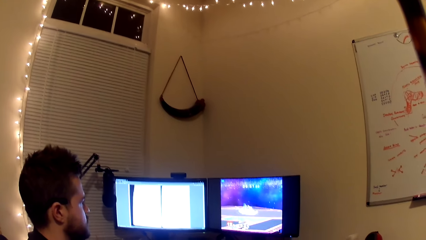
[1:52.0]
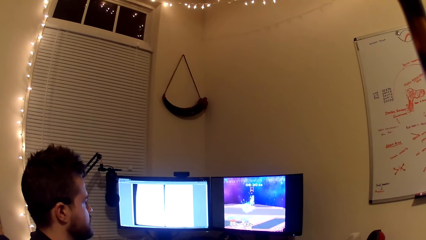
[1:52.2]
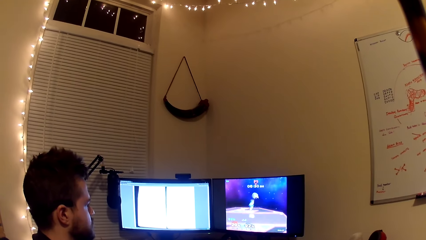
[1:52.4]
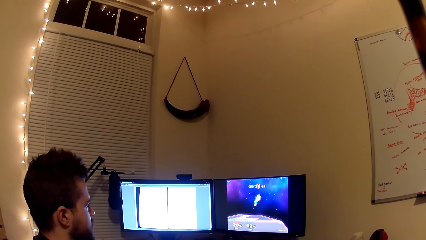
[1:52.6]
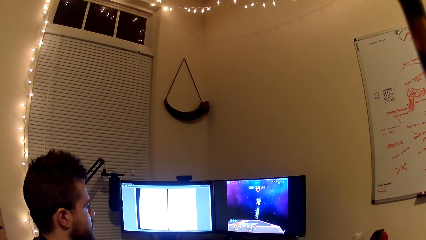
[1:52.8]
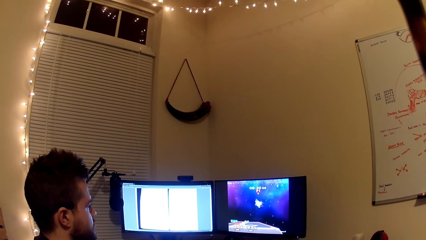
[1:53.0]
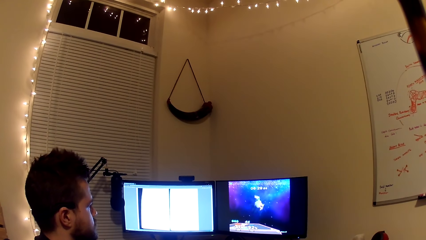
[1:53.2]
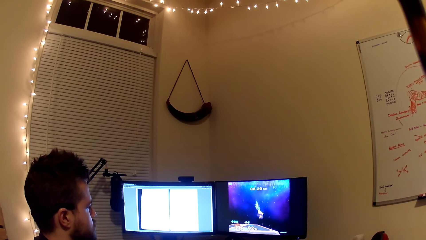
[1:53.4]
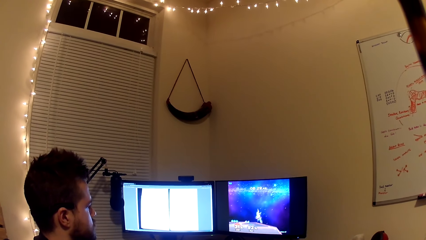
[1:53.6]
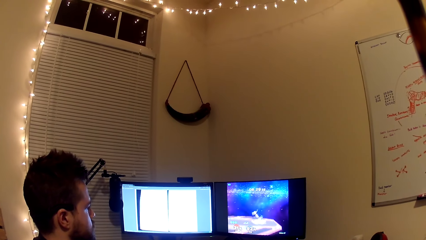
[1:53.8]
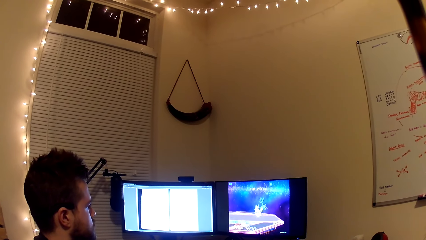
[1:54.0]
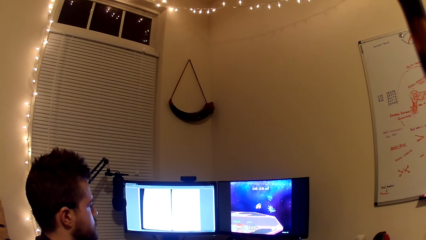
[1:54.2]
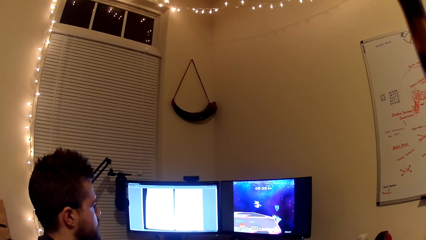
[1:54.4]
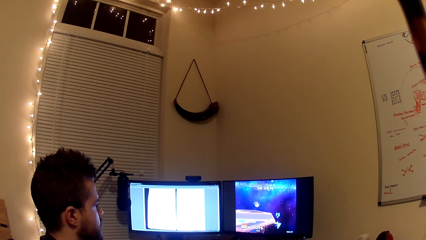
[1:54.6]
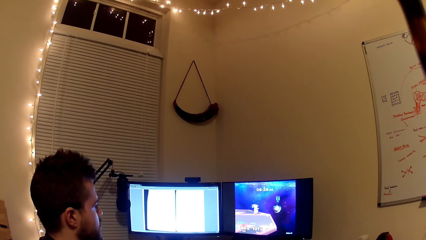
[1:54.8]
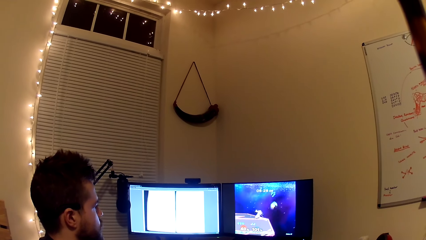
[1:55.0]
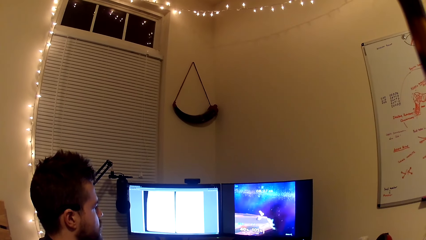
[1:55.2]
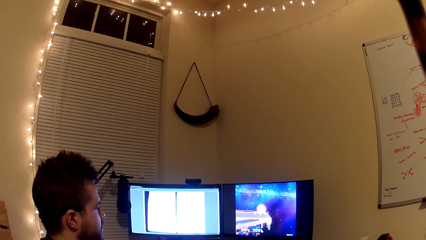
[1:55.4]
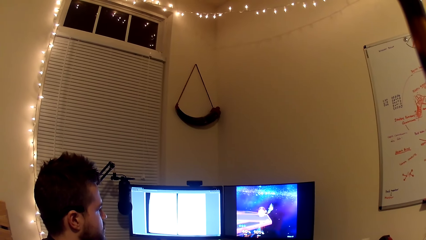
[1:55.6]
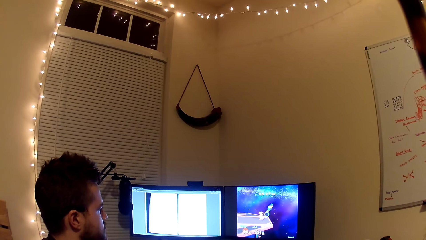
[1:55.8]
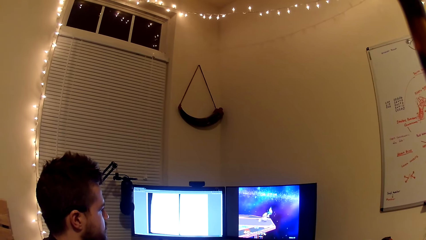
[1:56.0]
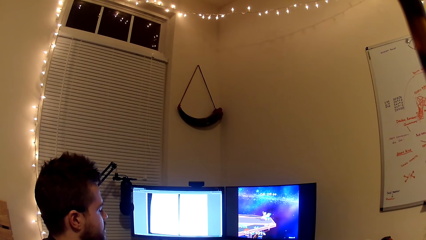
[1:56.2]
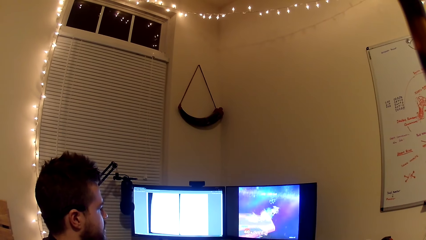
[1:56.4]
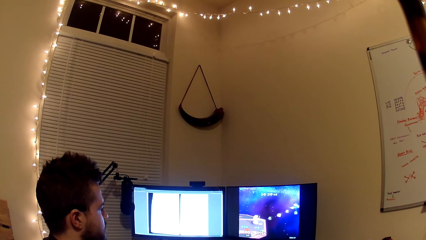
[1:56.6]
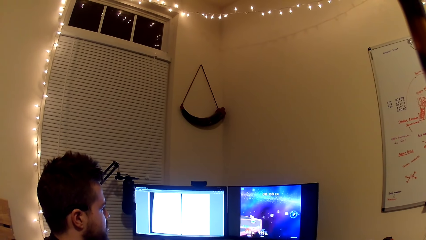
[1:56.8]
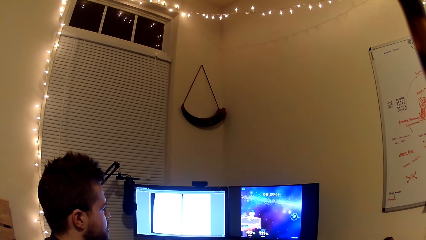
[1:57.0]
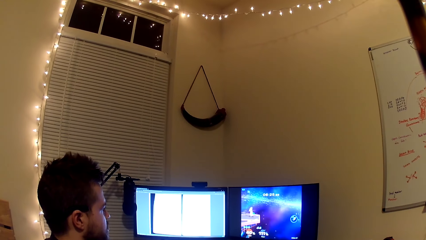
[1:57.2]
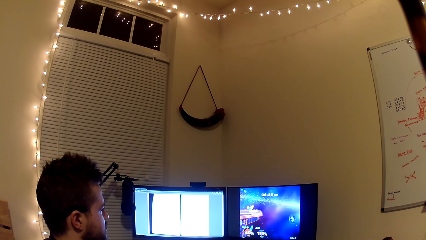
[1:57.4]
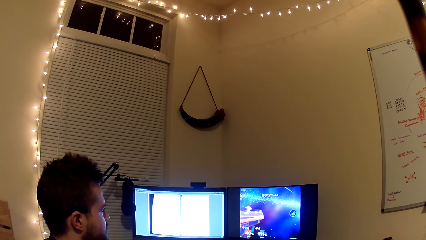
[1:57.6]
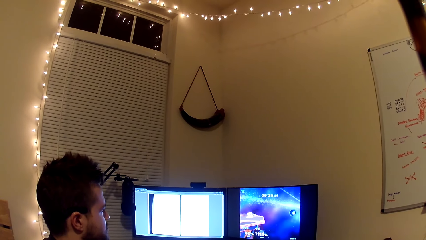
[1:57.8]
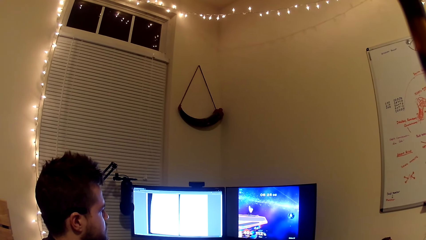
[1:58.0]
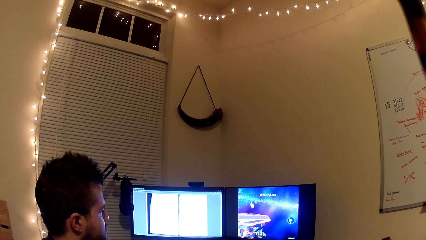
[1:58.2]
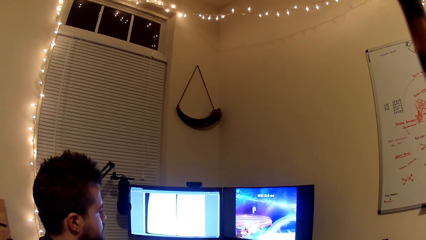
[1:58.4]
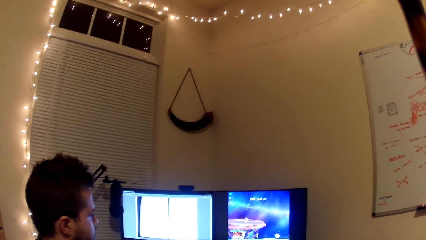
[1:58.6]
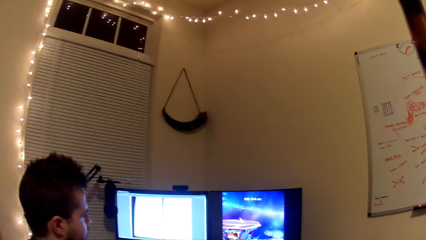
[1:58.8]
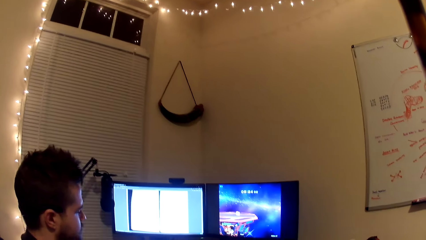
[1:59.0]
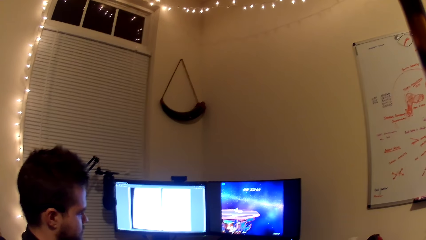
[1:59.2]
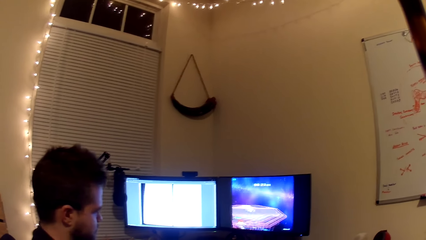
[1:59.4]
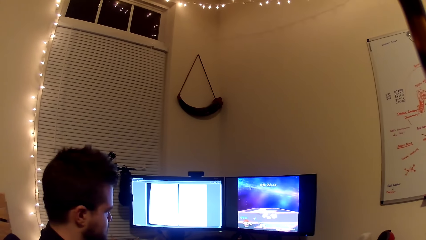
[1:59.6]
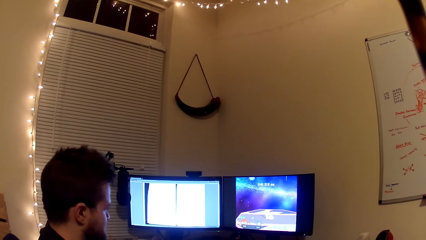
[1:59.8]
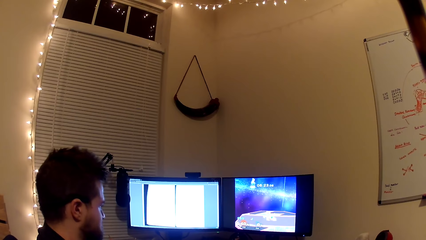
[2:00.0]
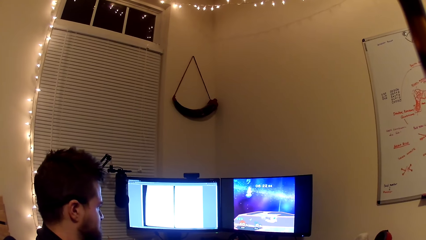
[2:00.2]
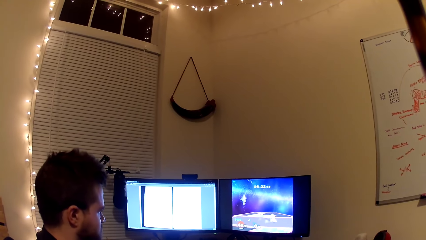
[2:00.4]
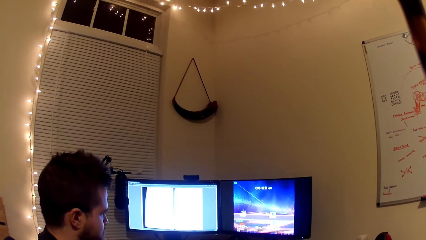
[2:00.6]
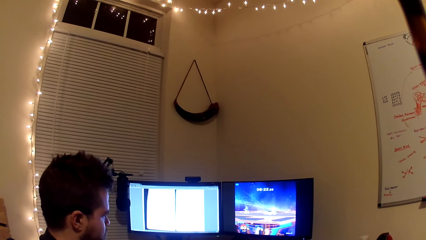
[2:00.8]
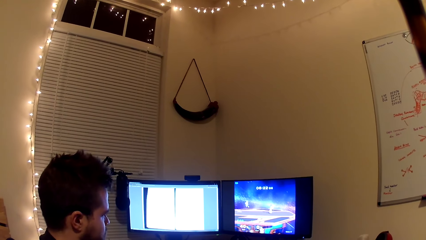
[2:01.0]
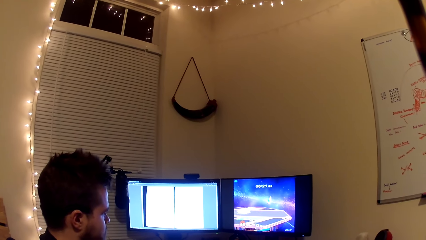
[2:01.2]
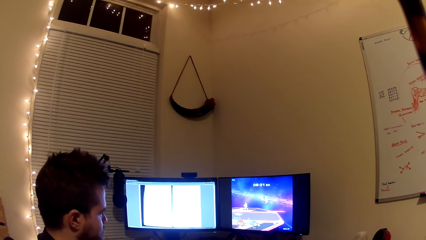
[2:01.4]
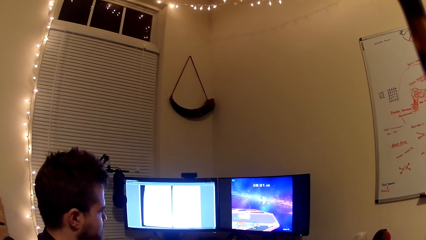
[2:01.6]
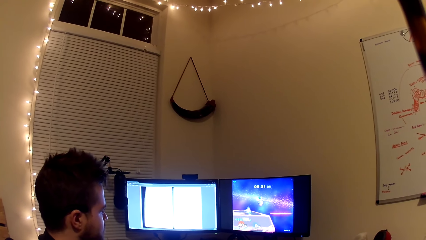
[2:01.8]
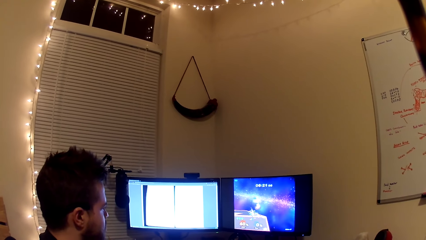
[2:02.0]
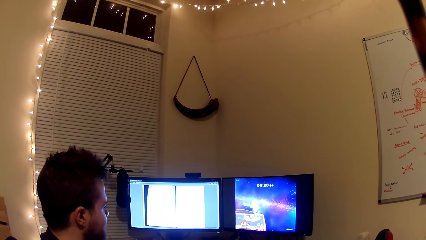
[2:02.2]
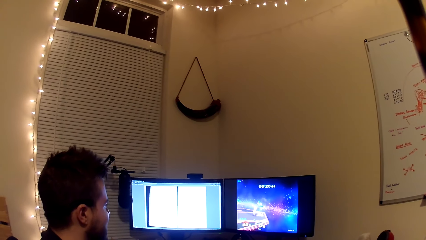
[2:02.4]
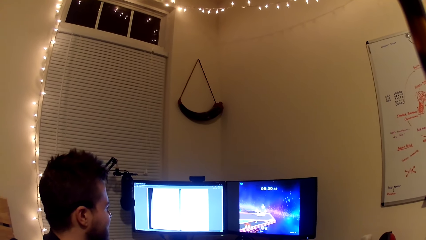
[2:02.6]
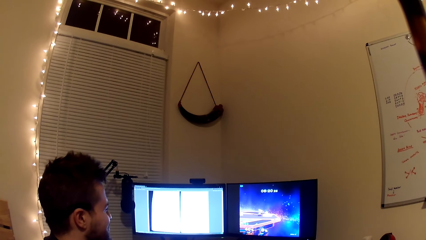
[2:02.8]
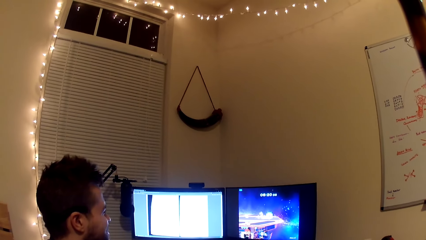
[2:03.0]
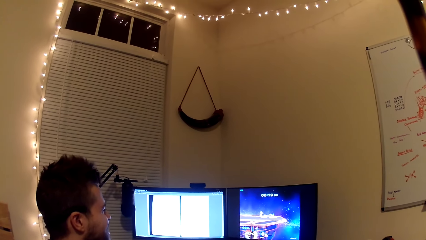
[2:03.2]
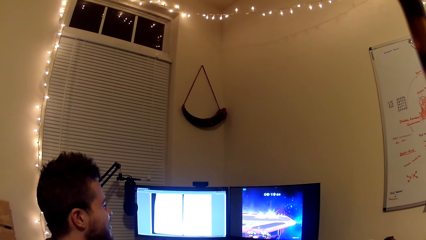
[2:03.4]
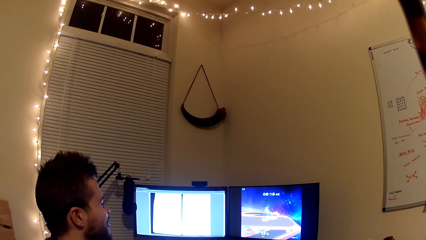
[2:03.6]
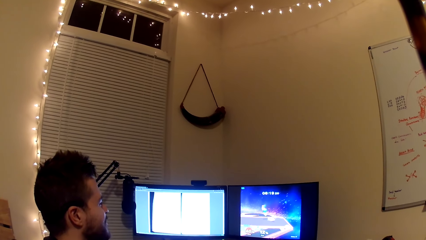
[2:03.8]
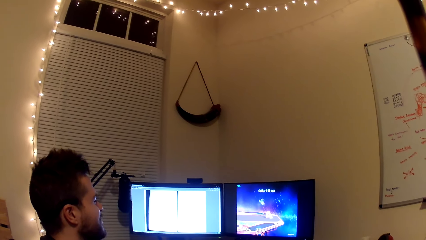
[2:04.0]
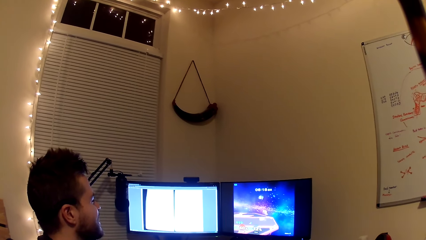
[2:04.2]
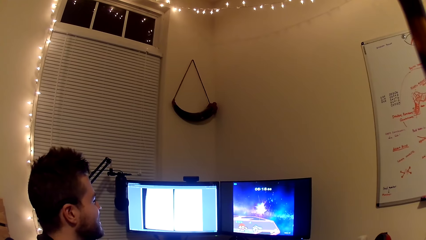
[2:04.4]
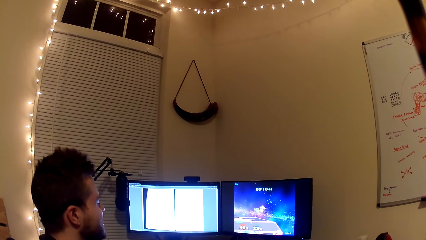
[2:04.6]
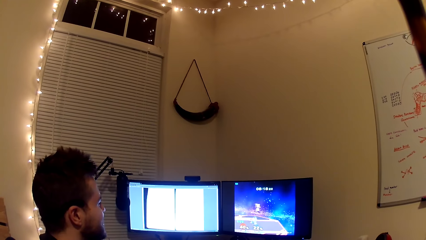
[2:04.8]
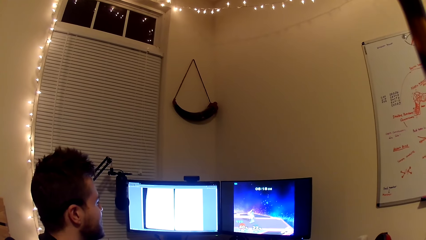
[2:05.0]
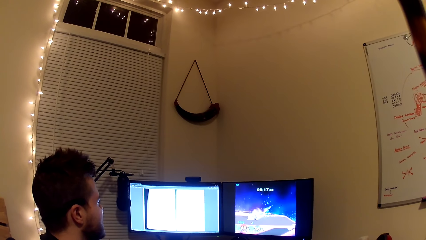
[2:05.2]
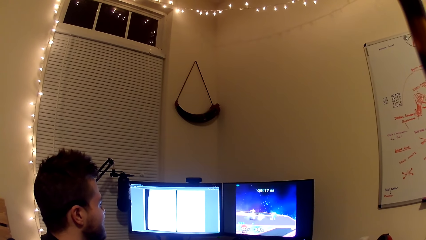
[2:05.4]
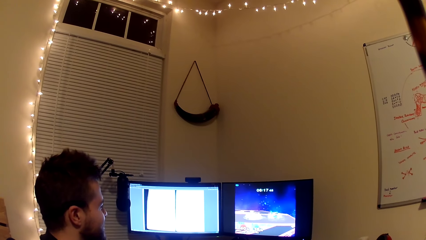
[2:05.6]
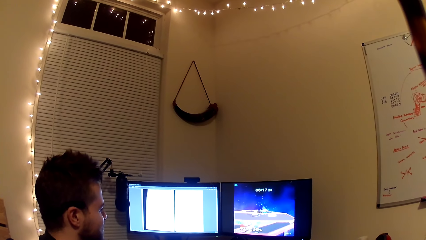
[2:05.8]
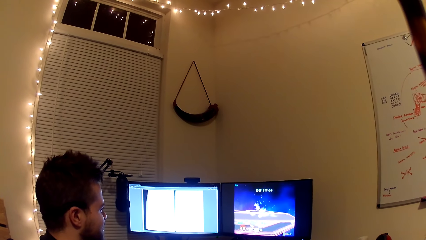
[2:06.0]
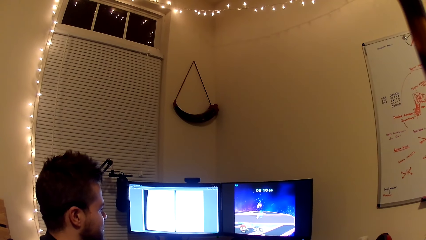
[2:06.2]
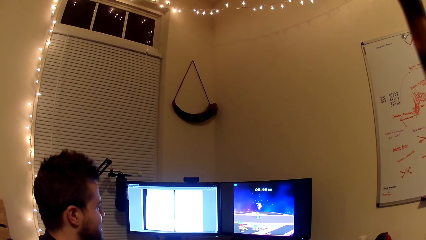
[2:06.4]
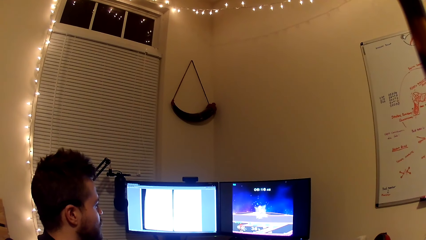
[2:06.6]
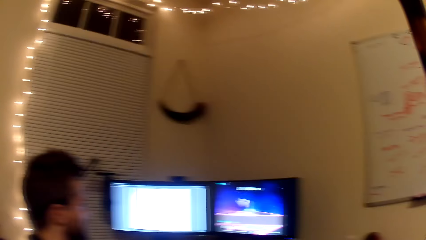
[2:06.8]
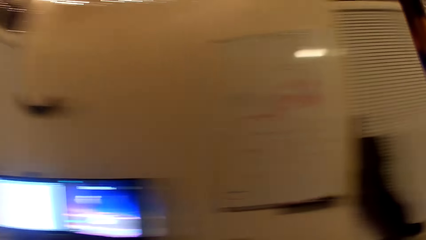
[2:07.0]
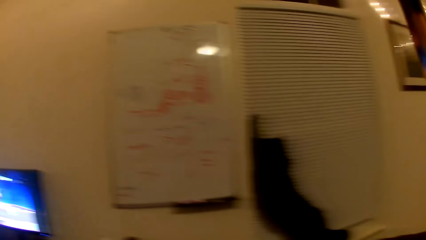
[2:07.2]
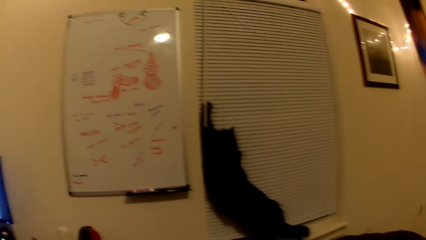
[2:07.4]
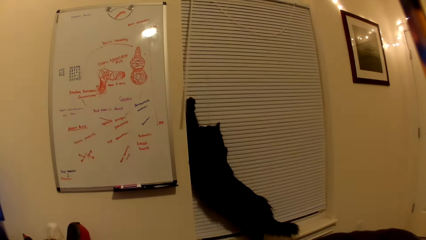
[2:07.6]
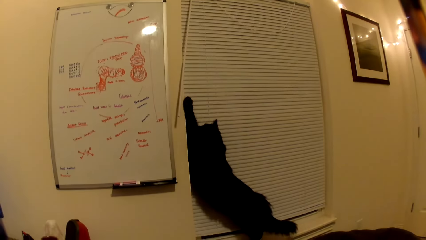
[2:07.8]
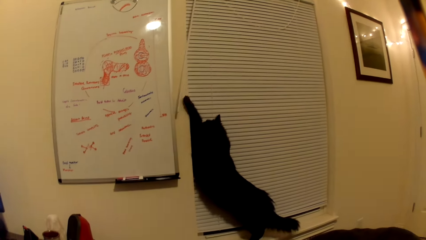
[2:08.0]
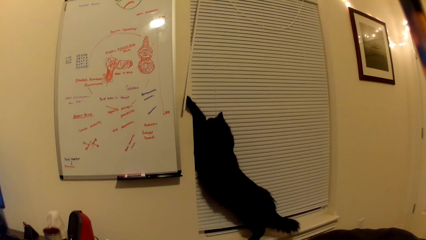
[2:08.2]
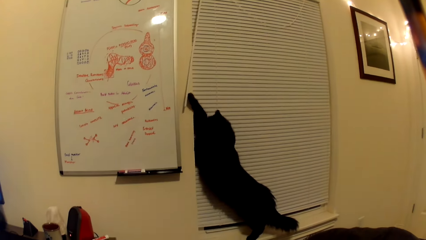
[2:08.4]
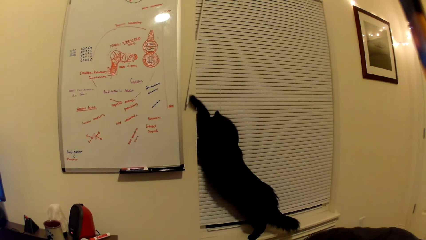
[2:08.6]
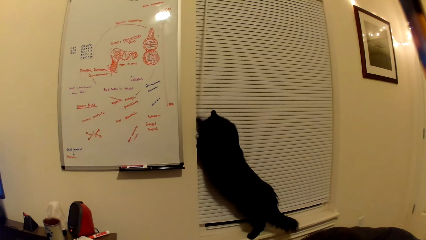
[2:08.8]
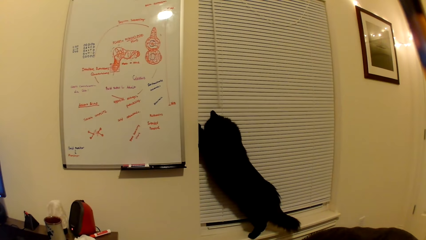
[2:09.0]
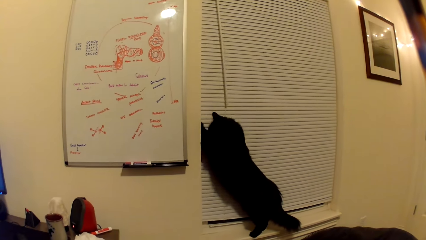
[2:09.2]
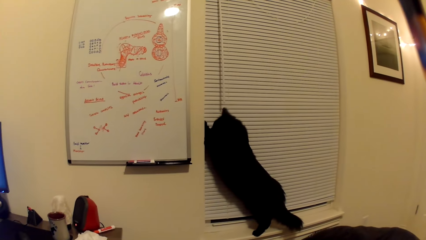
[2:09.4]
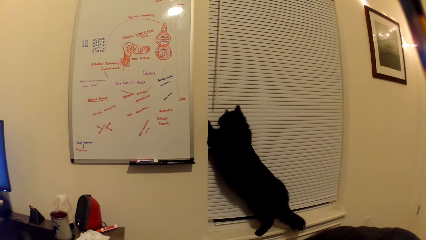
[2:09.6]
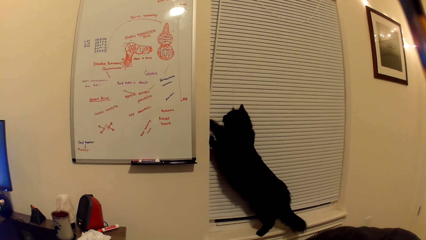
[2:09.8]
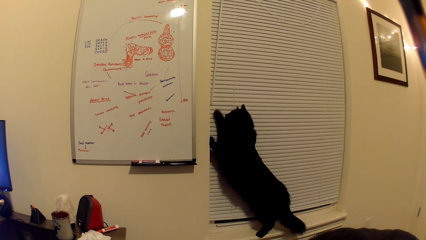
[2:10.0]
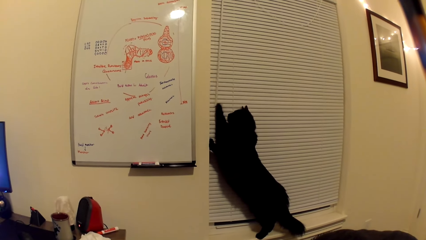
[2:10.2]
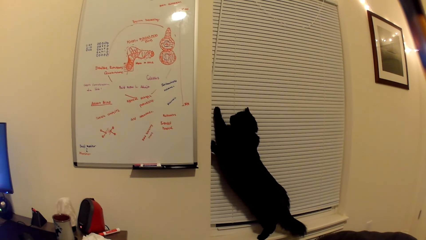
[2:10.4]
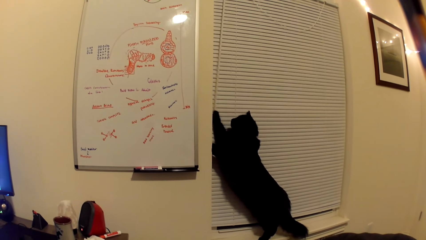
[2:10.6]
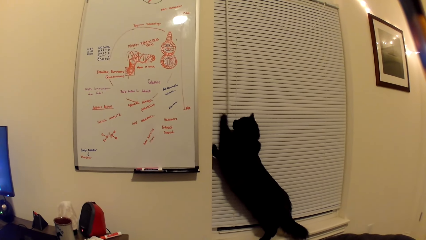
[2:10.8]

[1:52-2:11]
The camera wearer converses with a man. The man plays the computer games. The camera wearer converses with the man. They look at the cat.
